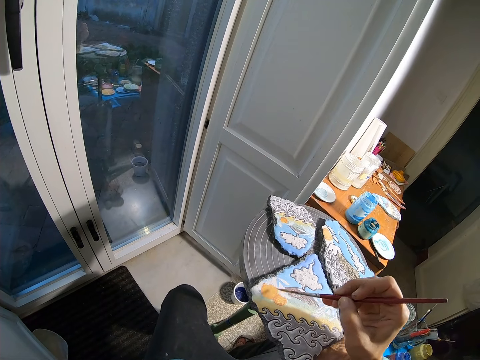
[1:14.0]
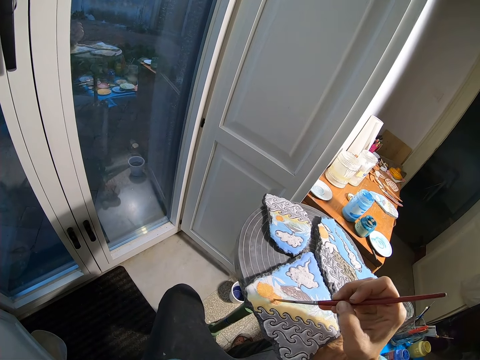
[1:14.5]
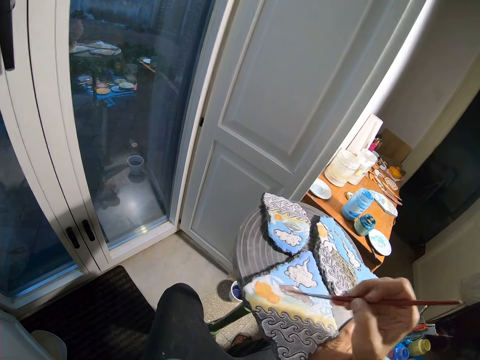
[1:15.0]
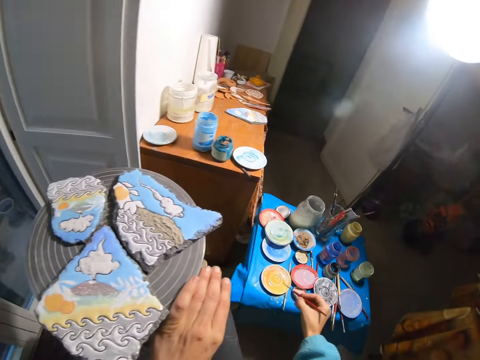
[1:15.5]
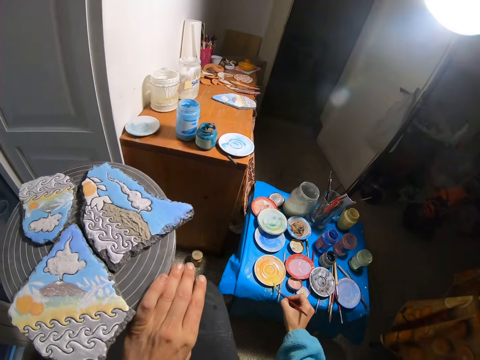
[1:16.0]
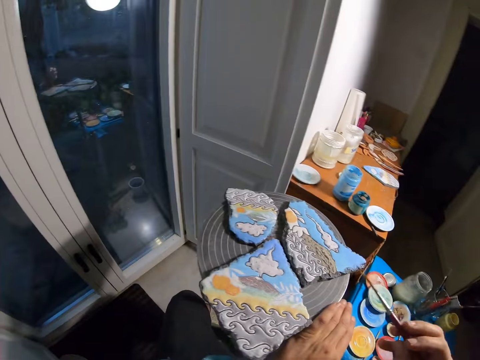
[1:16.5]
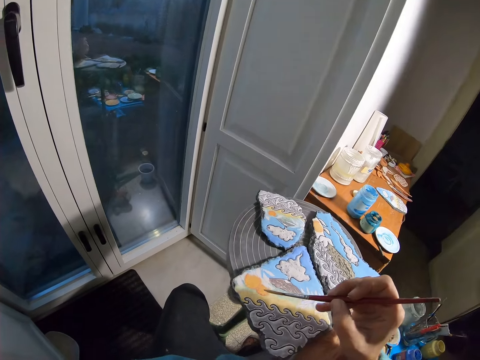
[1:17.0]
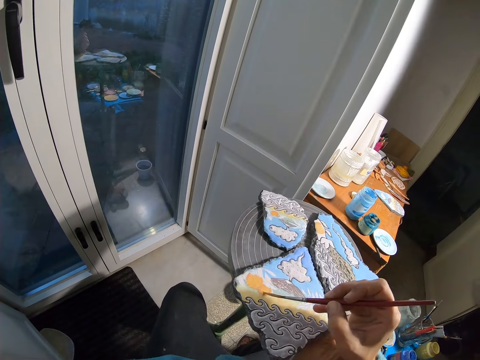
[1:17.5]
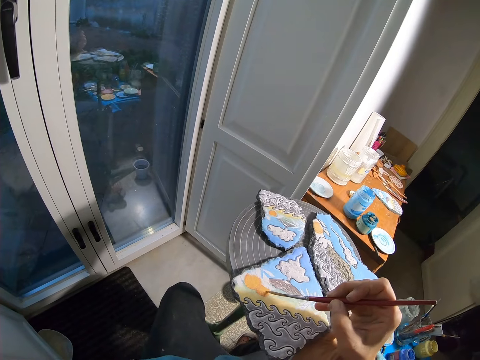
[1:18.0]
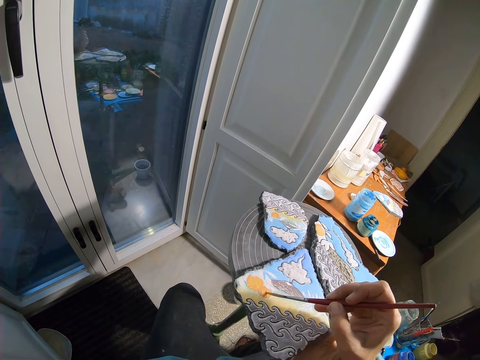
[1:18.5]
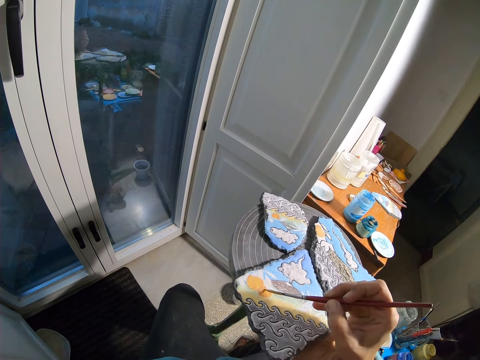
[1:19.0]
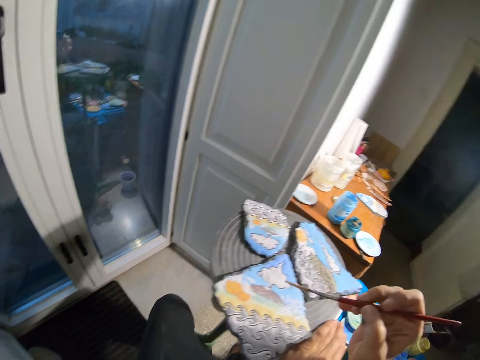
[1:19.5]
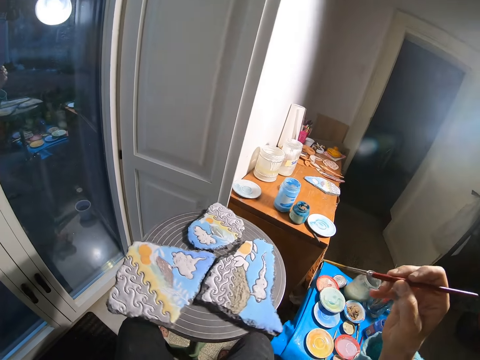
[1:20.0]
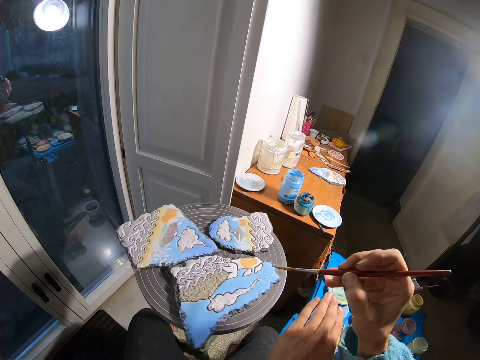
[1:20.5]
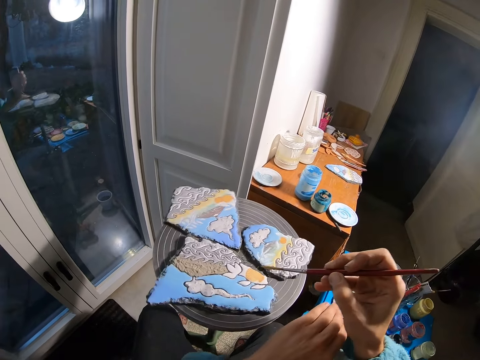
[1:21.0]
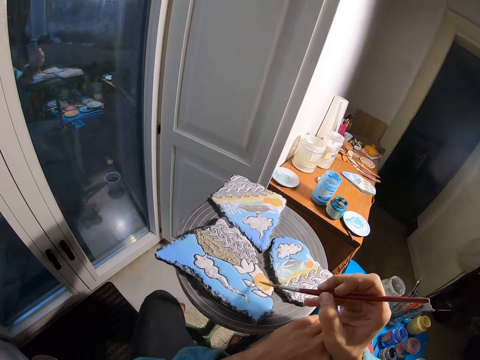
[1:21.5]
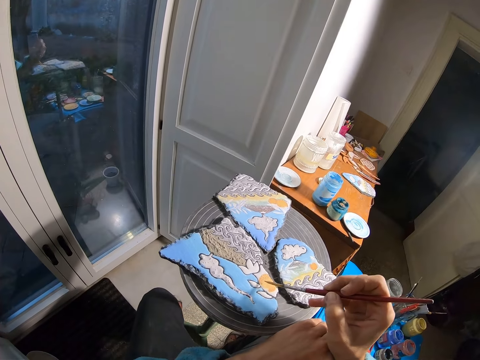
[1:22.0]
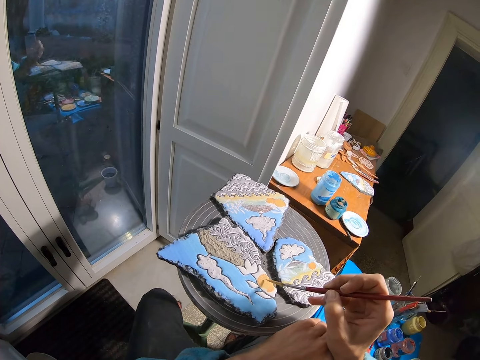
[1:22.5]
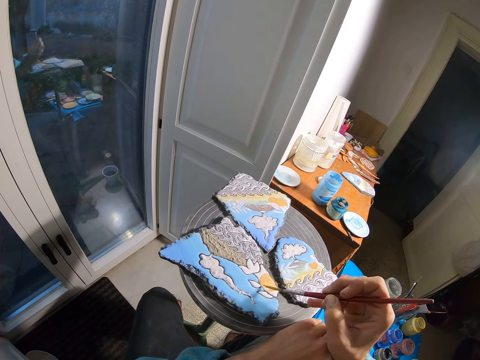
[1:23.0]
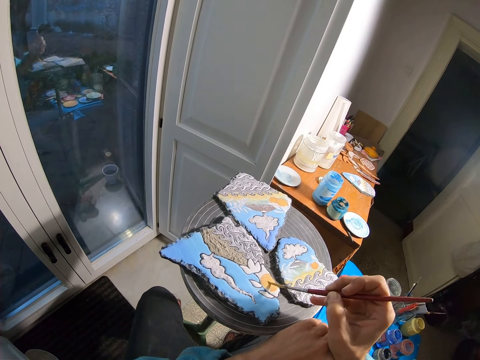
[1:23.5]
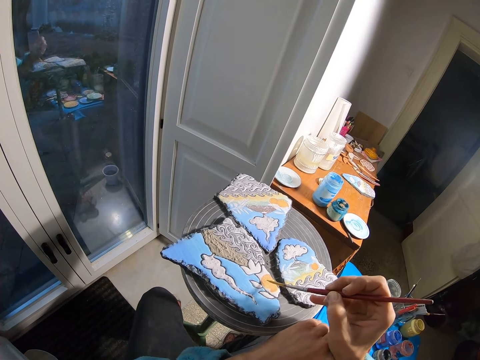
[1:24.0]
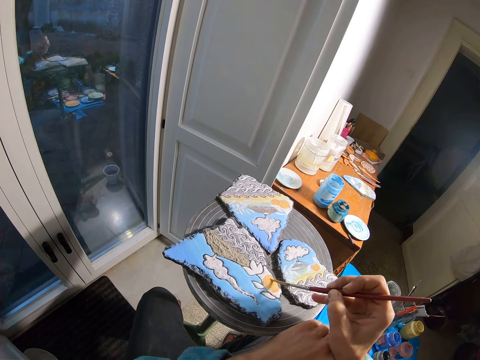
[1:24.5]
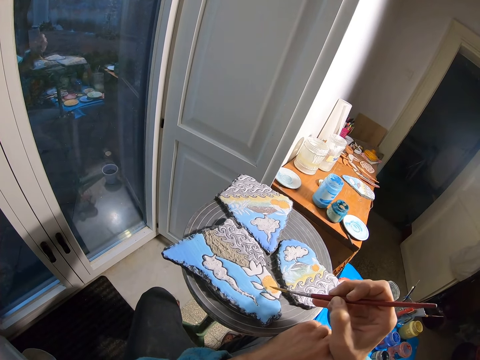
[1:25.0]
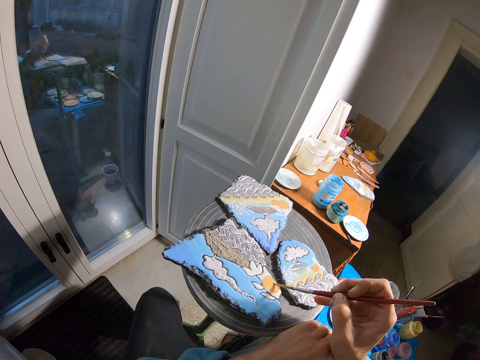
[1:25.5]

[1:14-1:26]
The camera wearer brushes the plate with the paintbrush in his right hand. He picks a paint with the paintbrush. He paints the stone with the paintbrush in his right hand. He turns the chair or painting table with his left hand. He paints the stone with the paintbrush in his right hand.

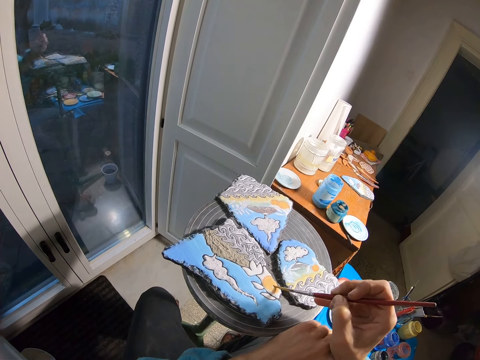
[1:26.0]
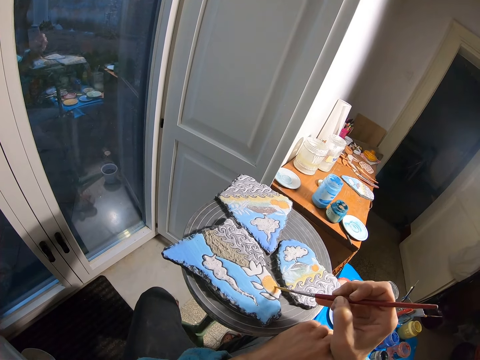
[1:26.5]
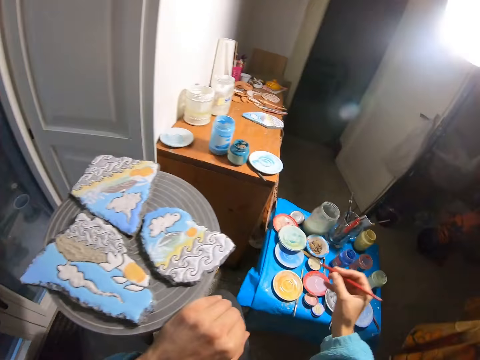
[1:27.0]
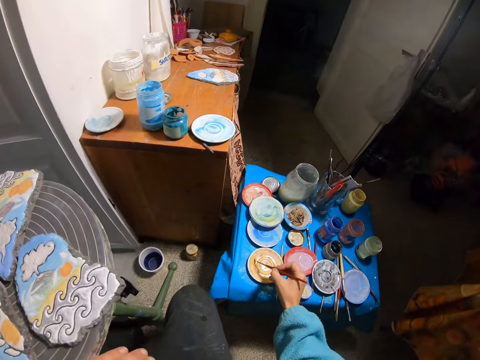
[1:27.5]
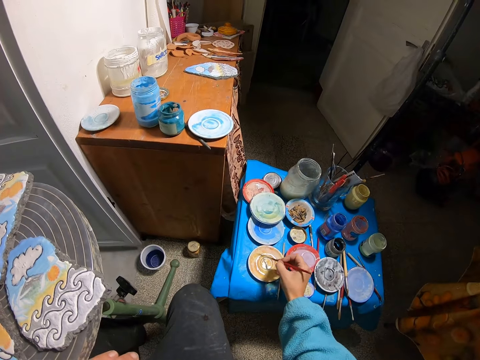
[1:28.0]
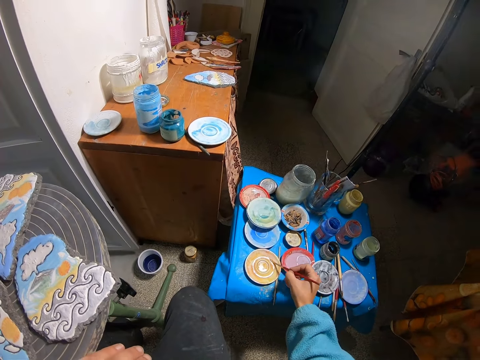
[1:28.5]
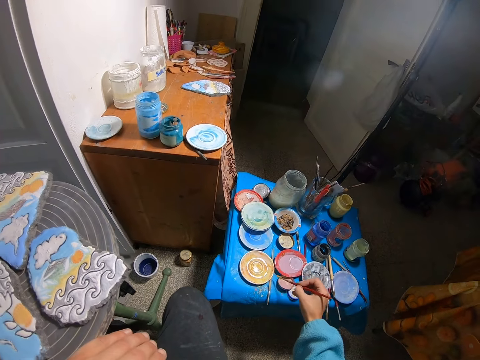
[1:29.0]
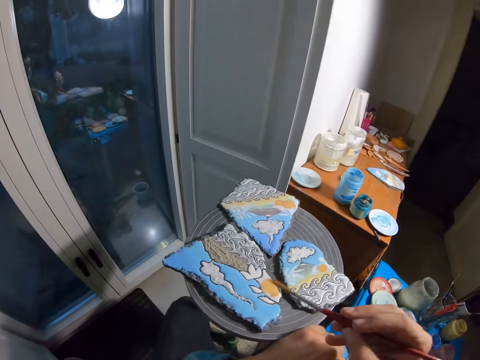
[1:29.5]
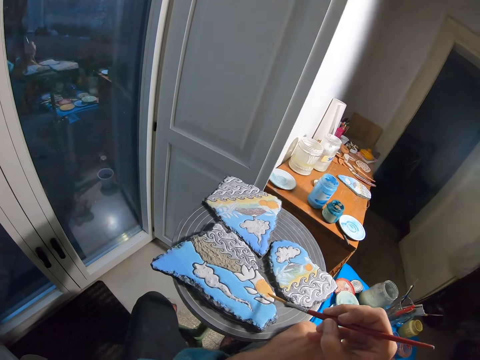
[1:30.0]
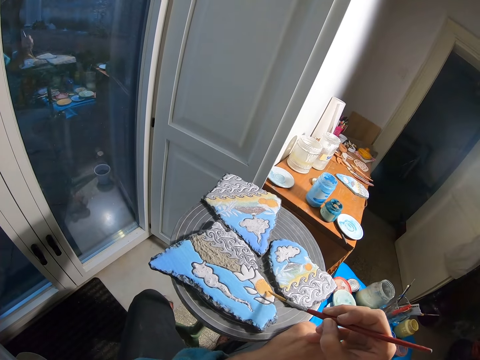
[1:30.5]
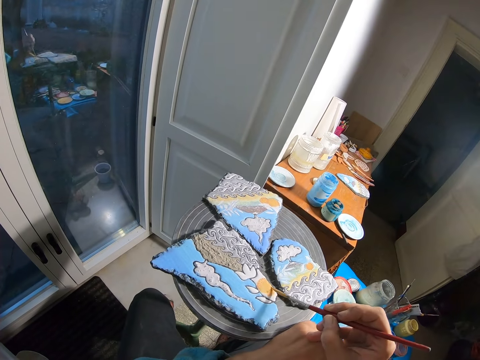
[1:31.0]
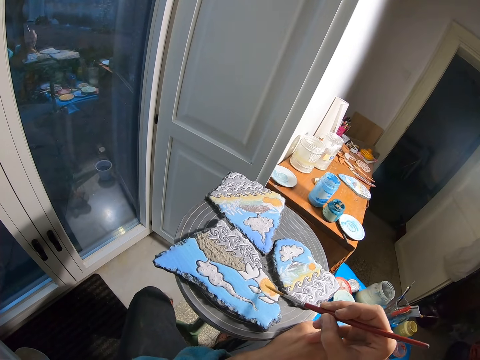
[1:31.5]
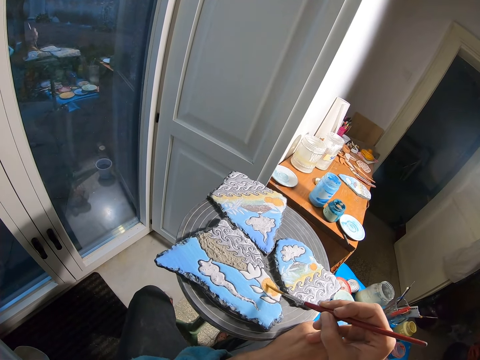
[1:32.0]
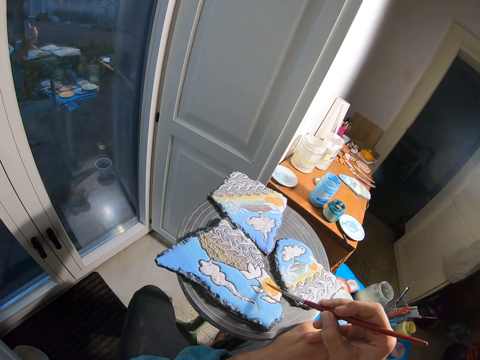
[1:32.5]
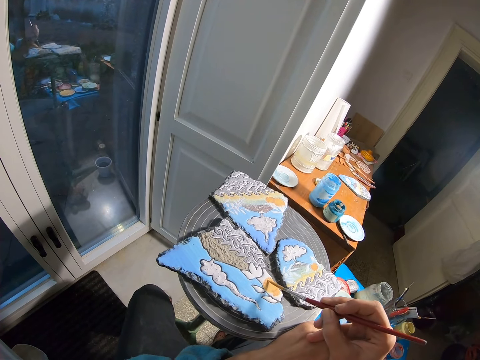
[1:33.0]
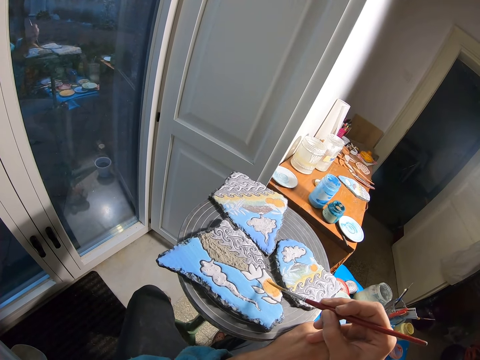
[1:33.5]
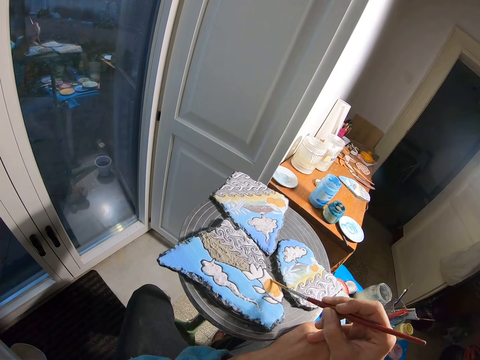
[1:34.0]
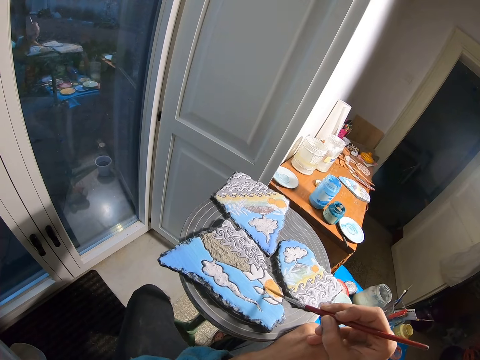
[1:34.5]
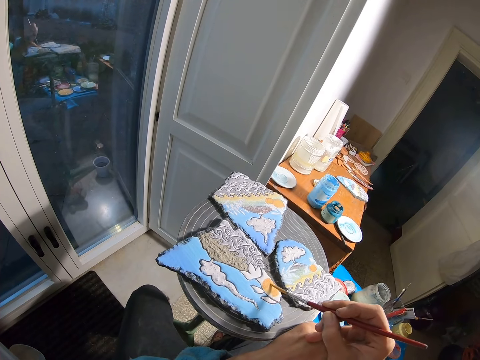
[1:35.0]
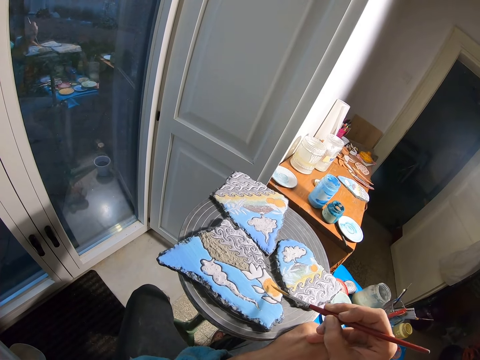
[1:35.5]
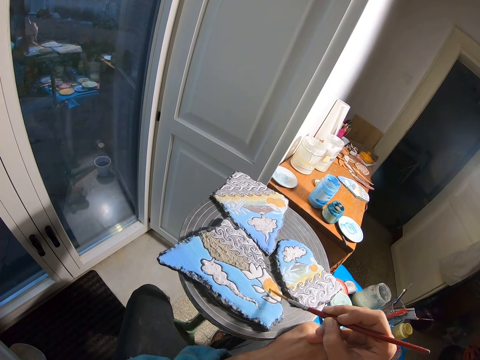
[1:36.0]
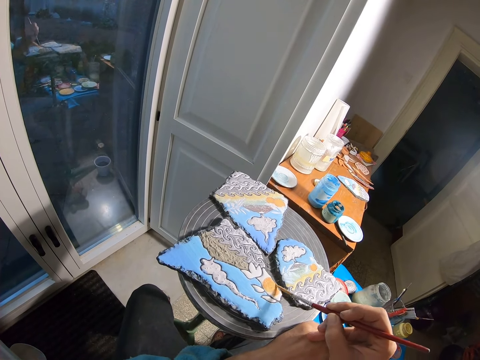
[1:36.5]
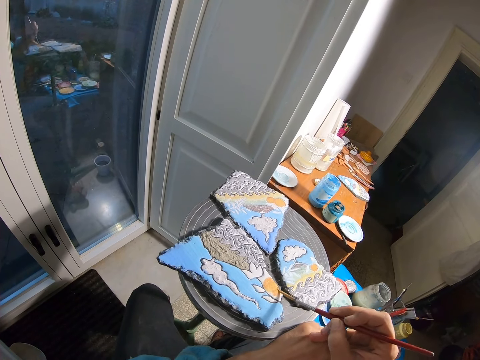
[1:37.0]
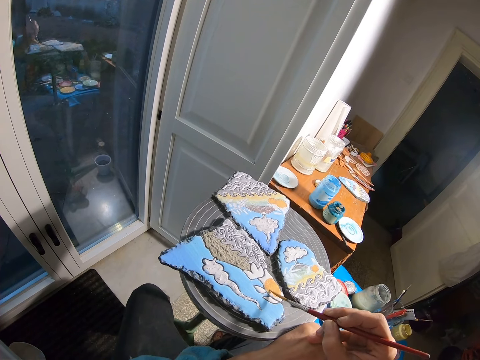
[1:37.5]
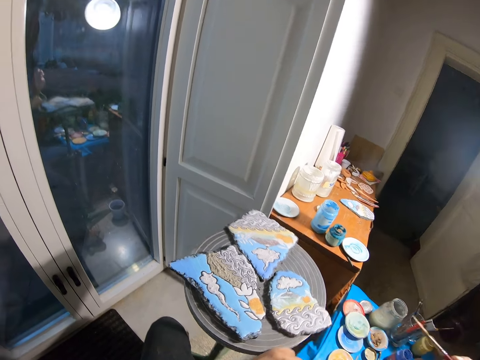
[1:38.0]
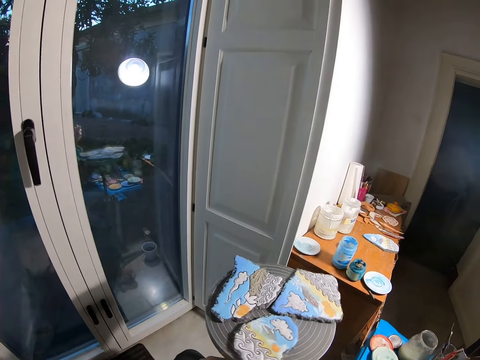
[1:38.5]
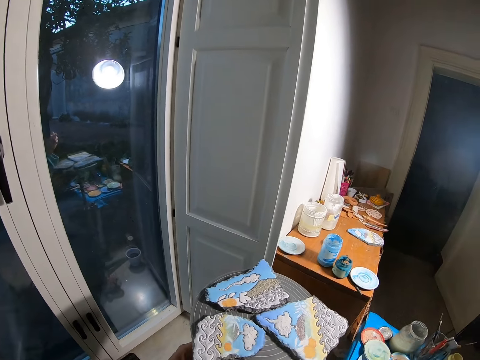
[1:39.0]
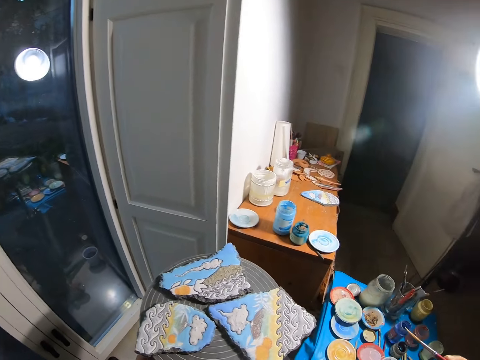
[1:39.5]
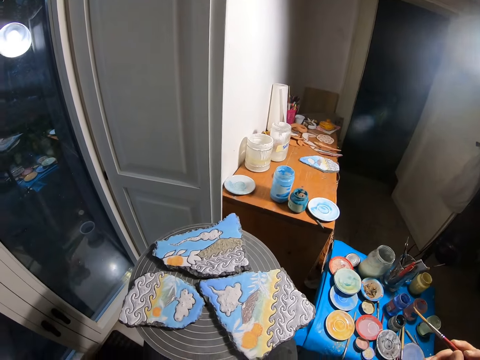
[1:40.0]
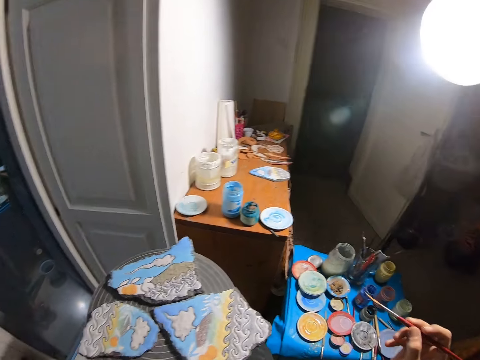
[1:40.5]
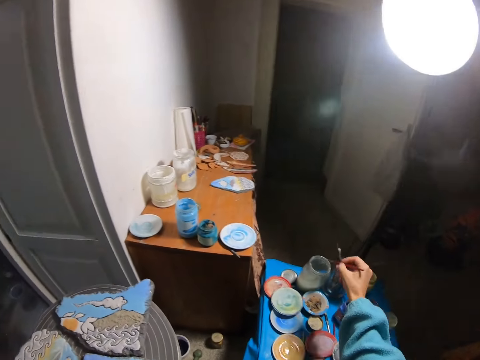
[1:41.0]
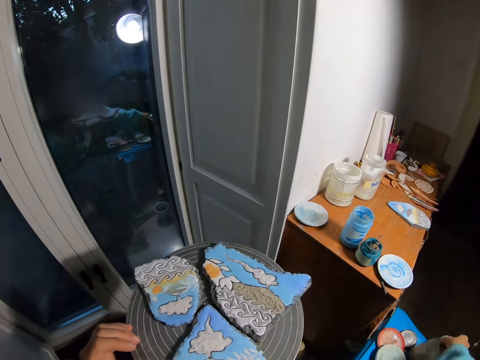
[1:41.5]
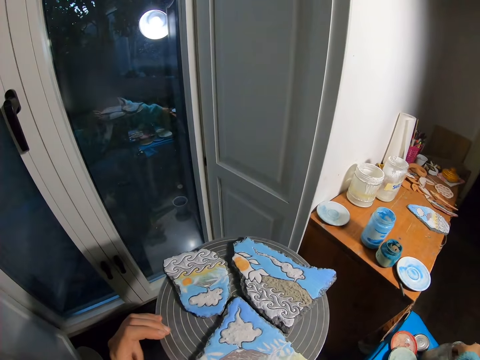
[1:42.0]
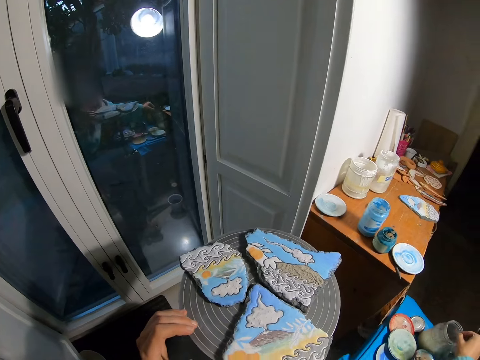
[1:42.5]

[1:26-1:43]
The camera wearer brushes the plate with the paintbrush in his right hand. He picks a paint with the paintbrush. He paints the stone with the paintbrush in his right hand. He turns the chair or painting table with his left hand. He dips the paintbrush into the bottle of liquid with his right hand.
